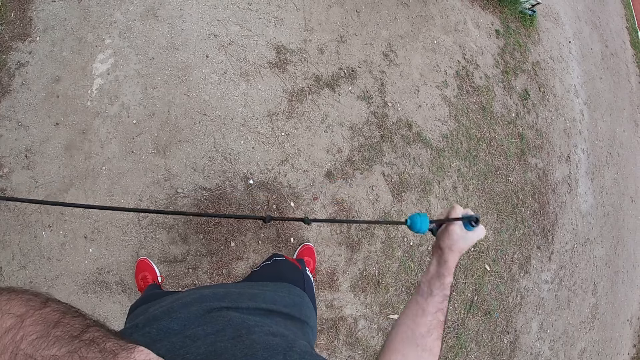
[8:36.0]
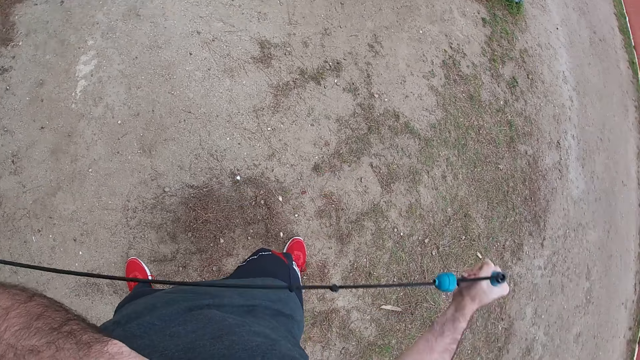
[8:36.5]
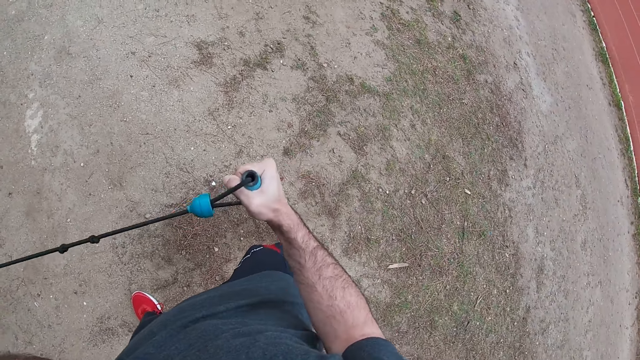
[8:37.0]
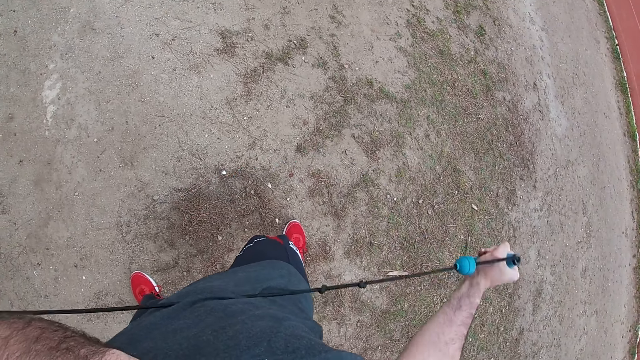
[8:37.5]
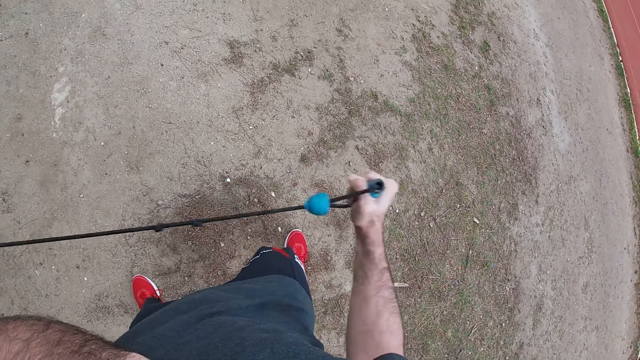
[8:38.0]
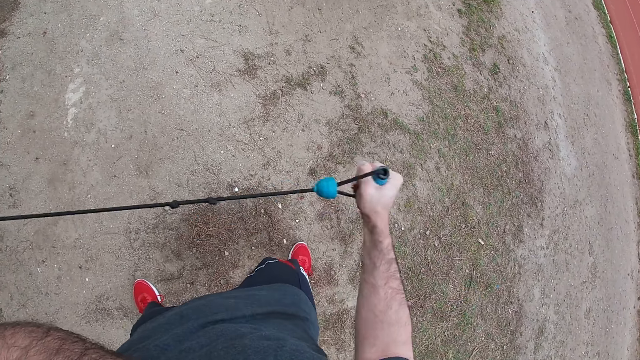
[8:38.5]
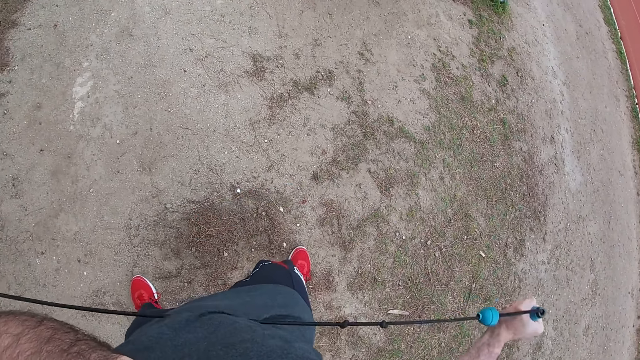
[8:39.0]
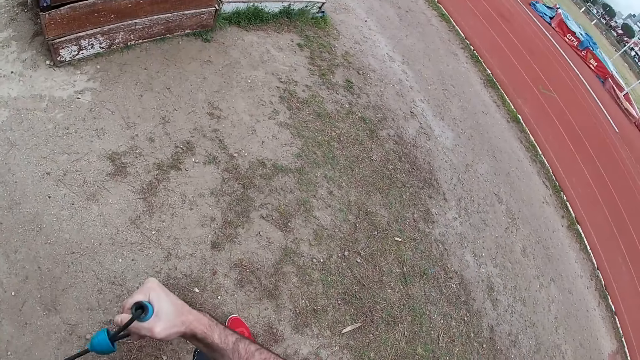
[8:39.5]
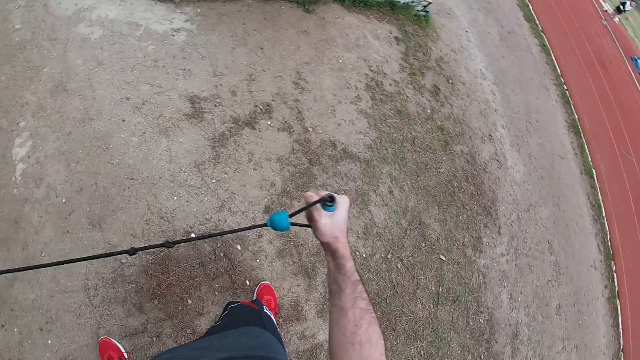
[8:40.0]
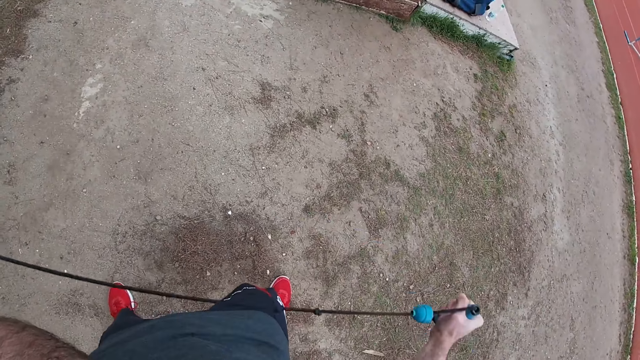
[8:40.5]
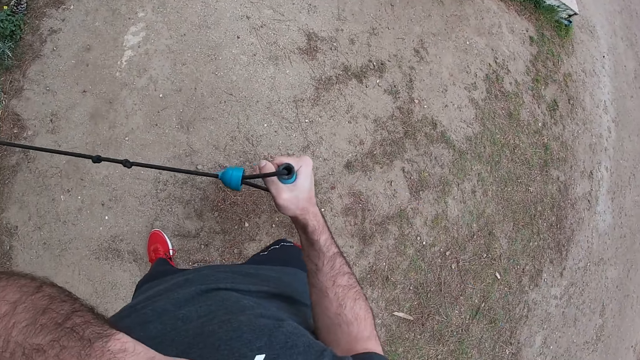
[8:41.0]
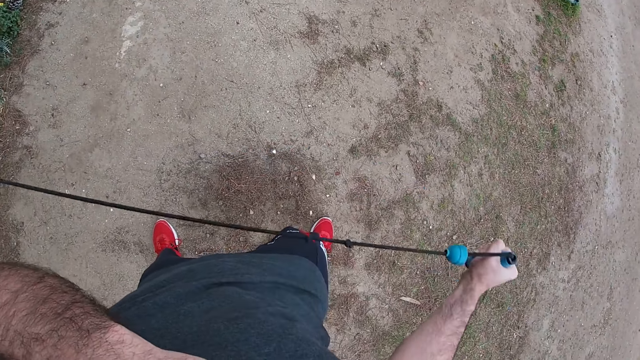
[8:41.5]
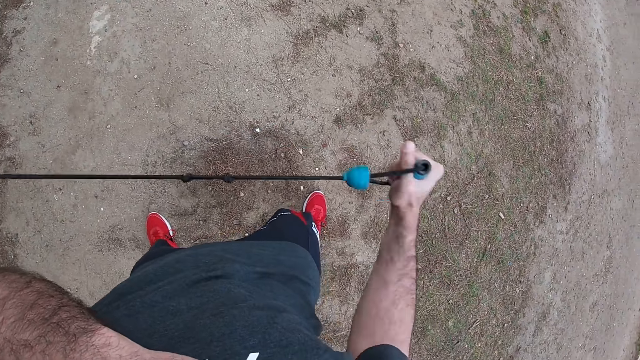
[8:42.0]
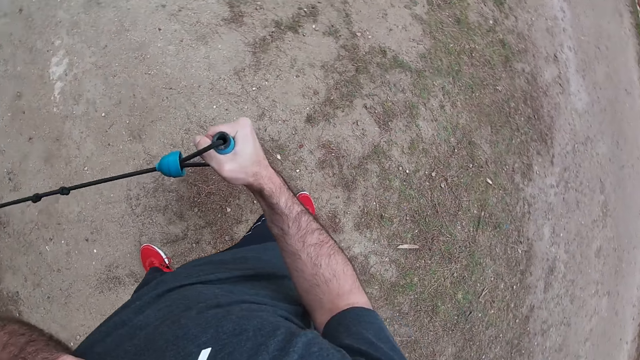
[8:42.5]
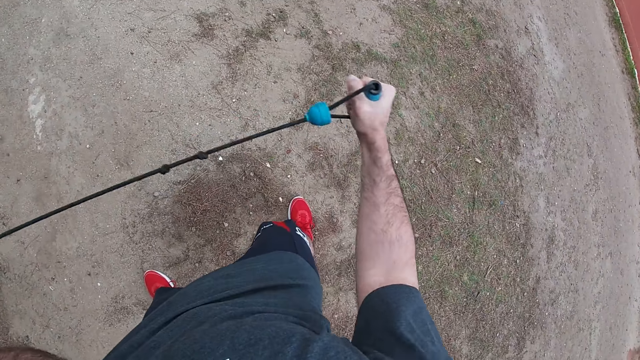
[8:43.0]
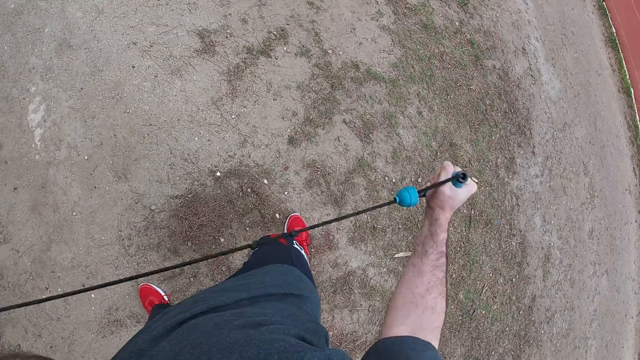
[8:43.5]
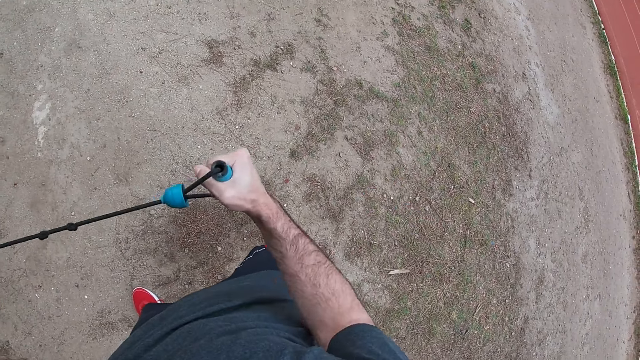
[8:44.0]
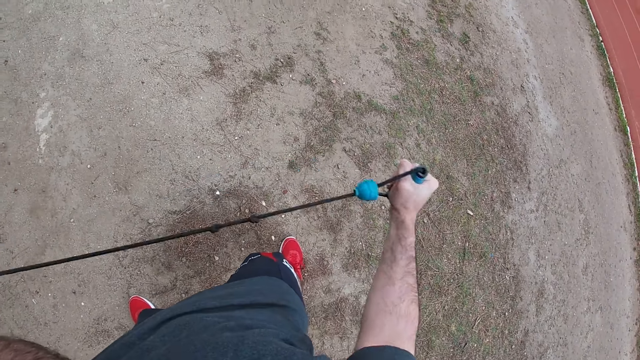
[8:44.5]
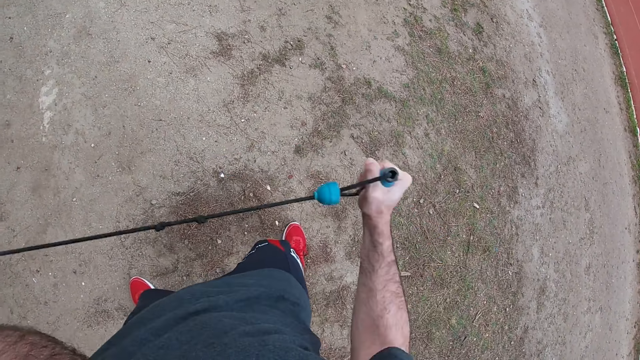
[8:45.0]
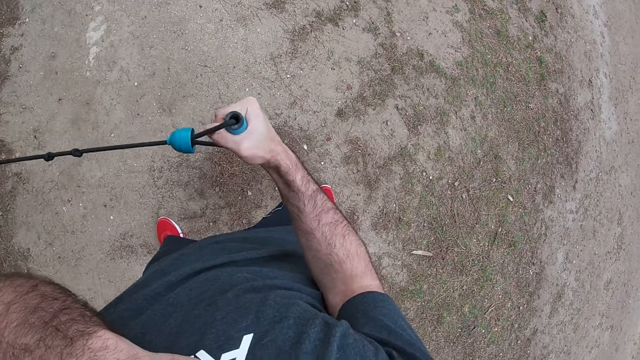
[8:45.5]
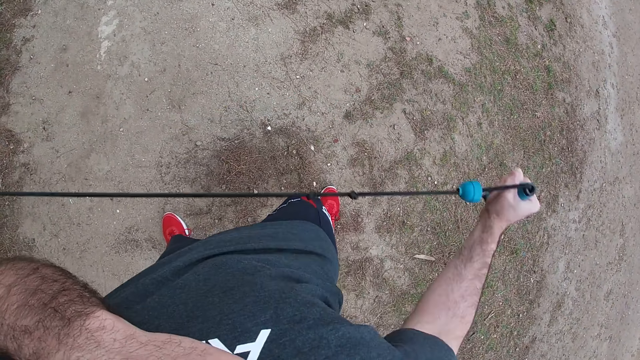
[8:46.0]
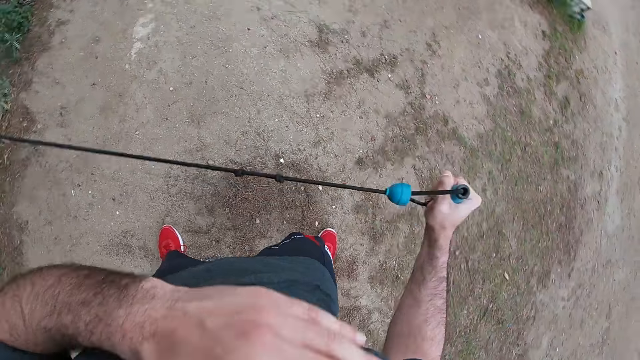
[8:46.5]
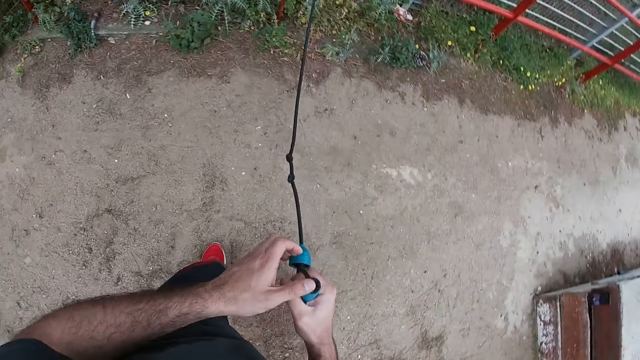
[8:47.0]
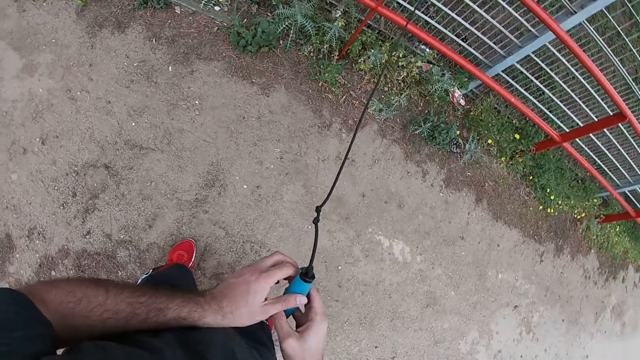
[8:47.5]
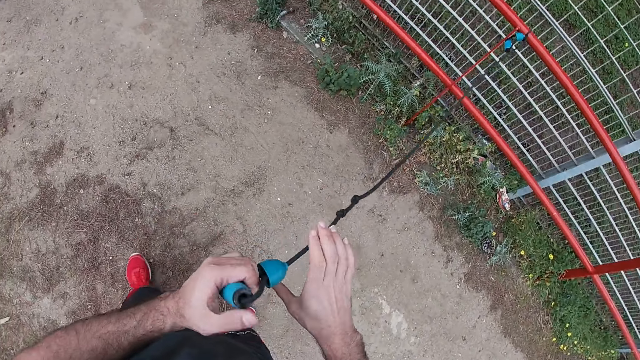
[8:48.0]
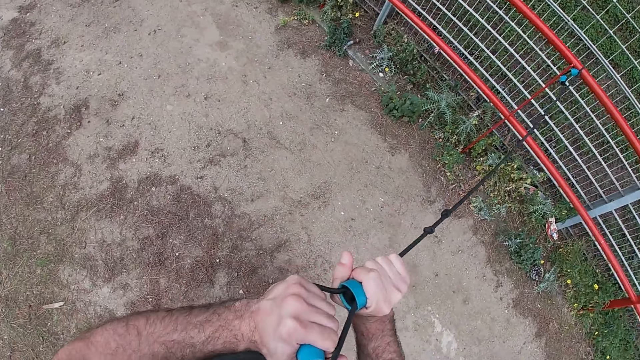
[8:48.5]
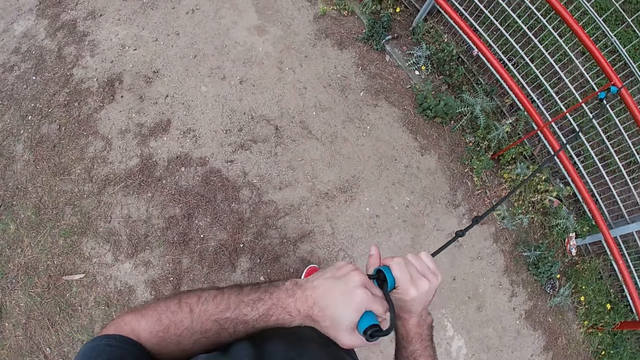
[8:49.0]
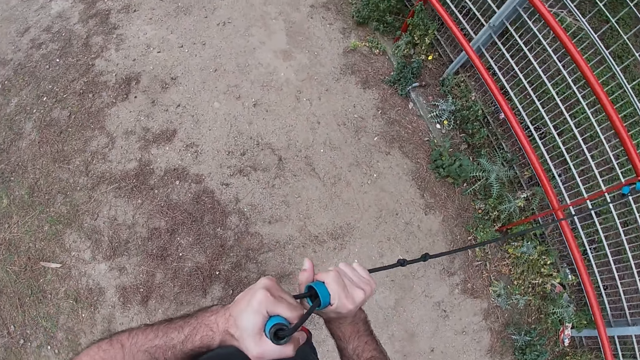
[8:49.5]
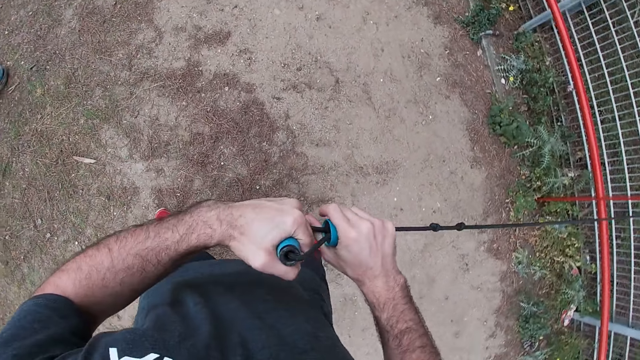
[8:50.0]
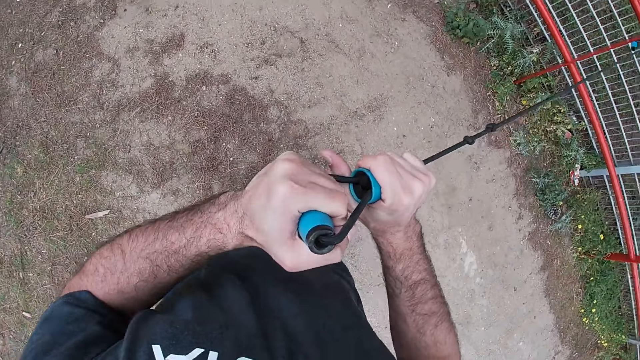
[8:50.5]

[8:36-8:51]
The camera wearer pulls the resistance band with his right hand repeatedly. He holds the resistance bands with both hands. He holds the resistance bands with both hands again.

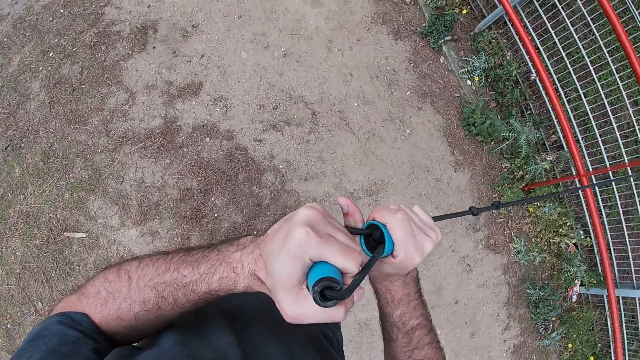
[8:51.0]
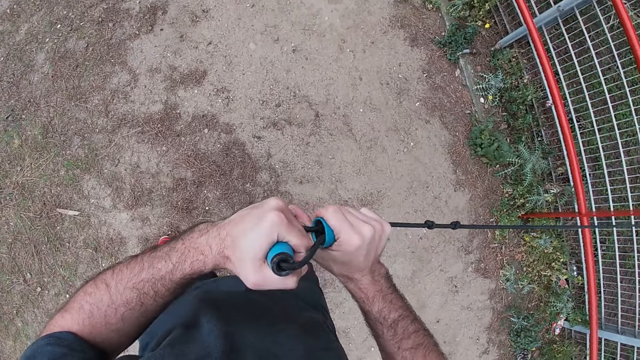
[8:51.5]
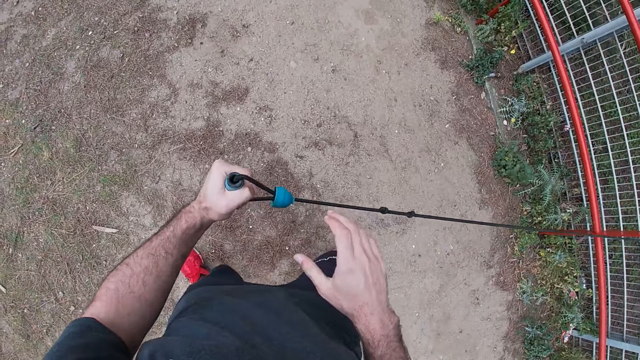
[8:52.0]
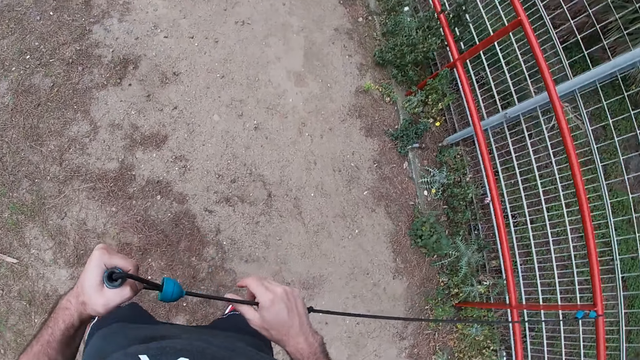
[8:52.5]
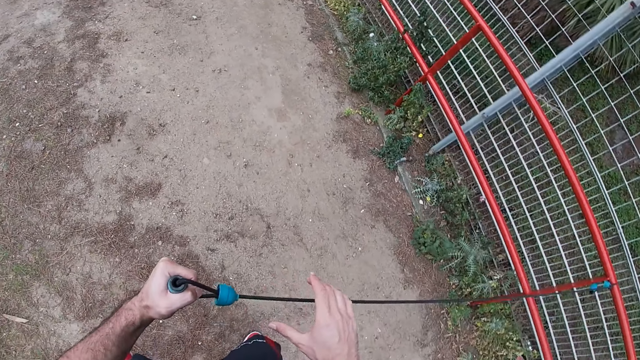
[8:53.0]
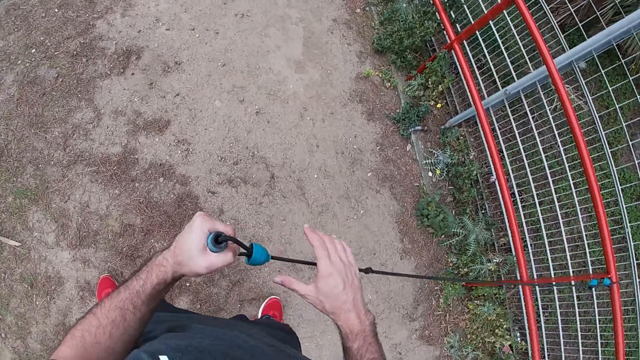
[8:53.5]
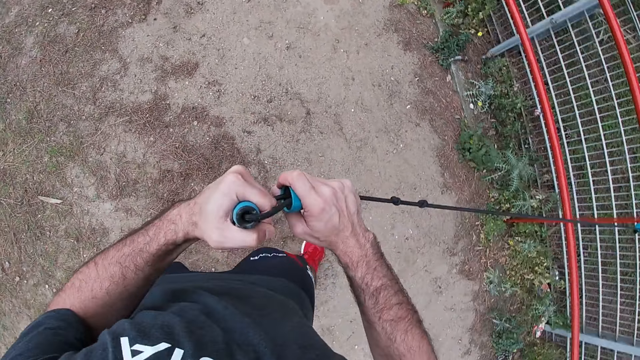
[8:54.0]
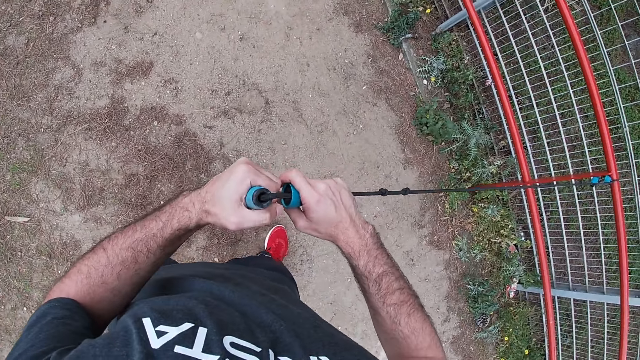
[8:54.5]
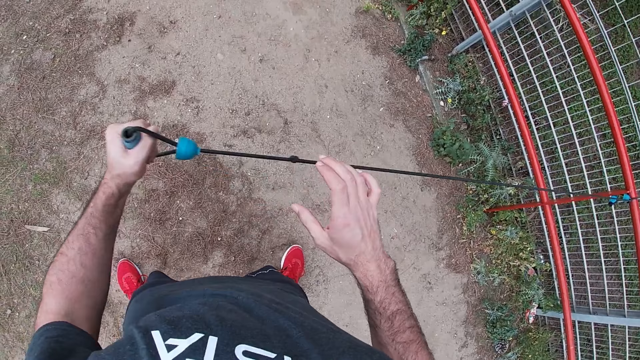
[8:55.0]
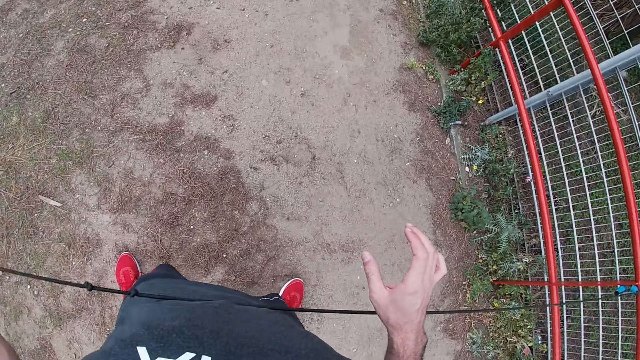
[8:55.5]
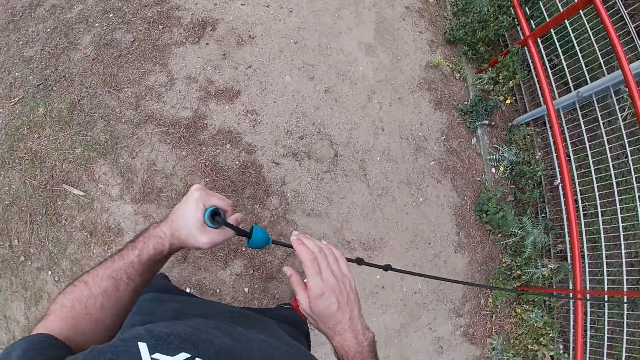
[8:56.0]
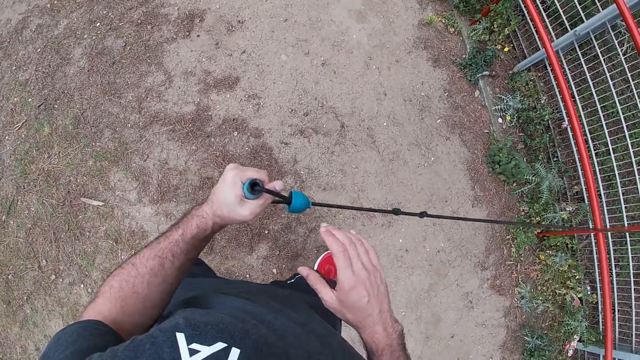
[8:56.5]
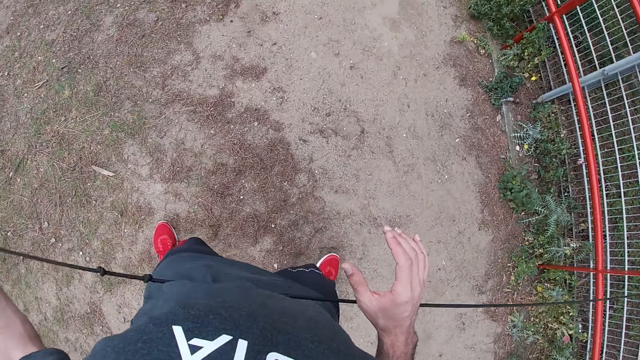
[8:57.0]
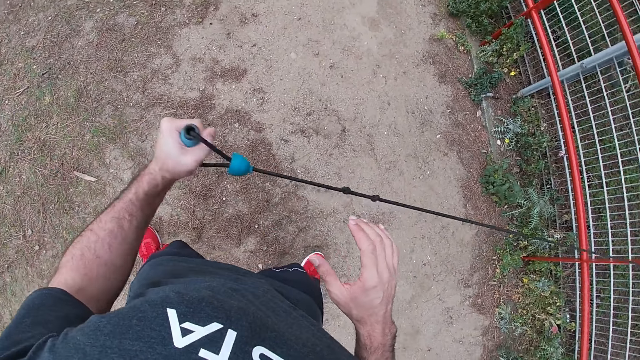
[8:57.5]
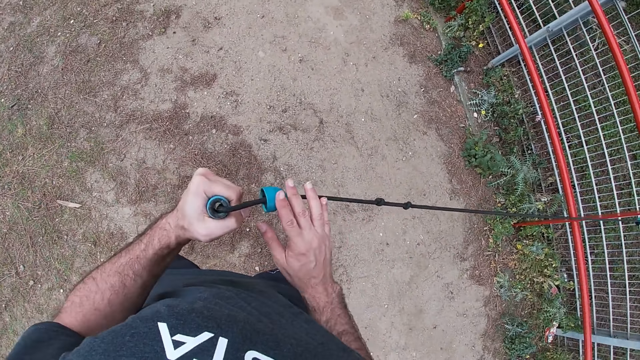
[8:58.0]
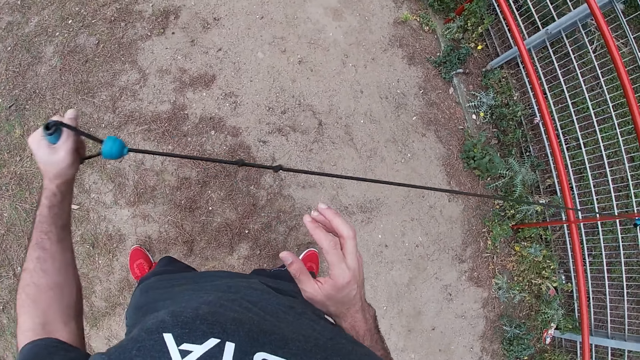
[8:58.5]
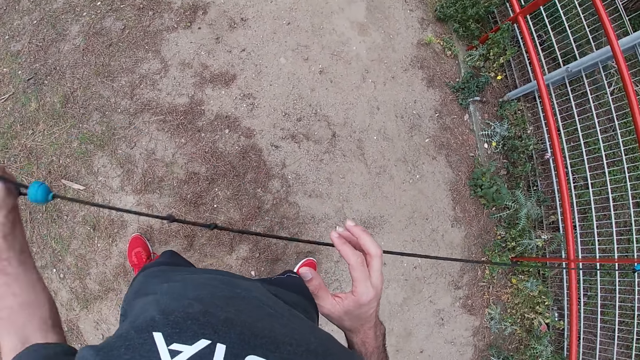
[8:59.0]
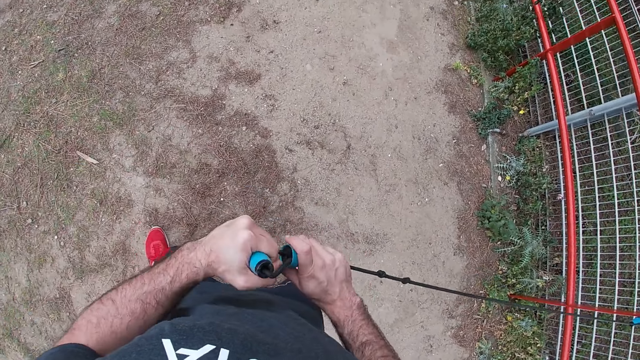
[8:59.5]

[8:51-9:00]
The camera wearer pulls the resistance band with his left hand. He holds the resistance bands with both hands. He pulls the resistance band with his left hand. He swings a rope in his left hand. He pulls the resistance band with his left hand. He pulls the resistance band with his left hand again.
